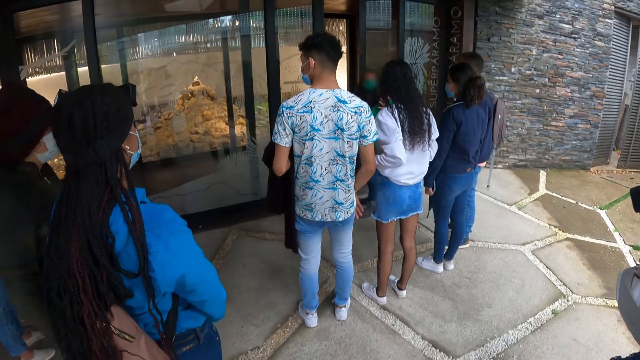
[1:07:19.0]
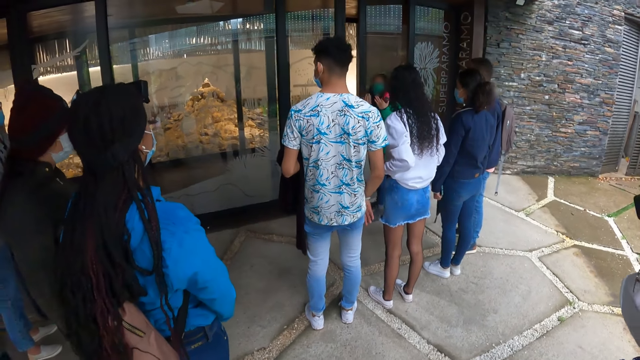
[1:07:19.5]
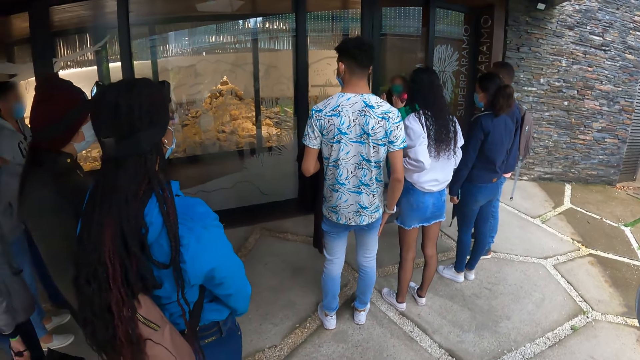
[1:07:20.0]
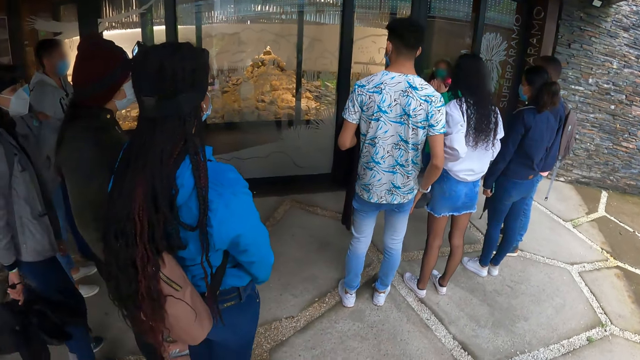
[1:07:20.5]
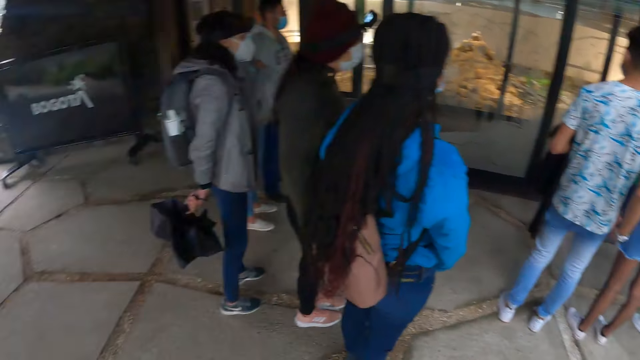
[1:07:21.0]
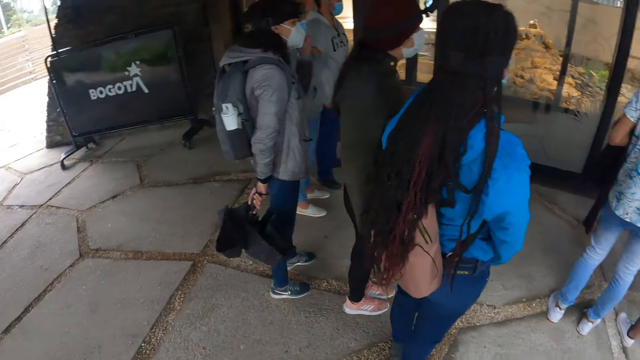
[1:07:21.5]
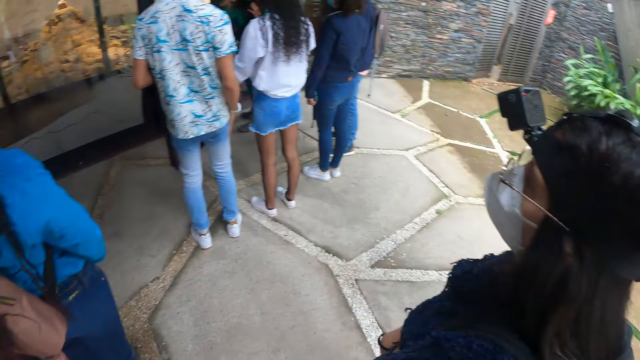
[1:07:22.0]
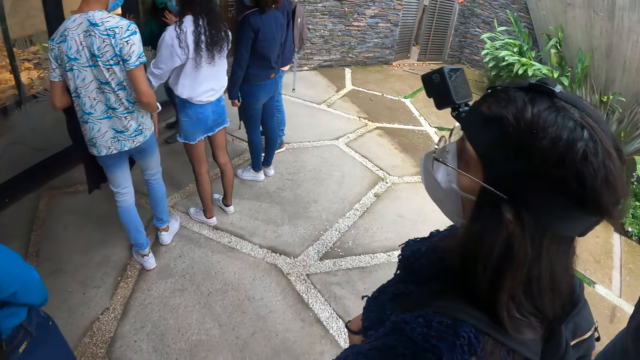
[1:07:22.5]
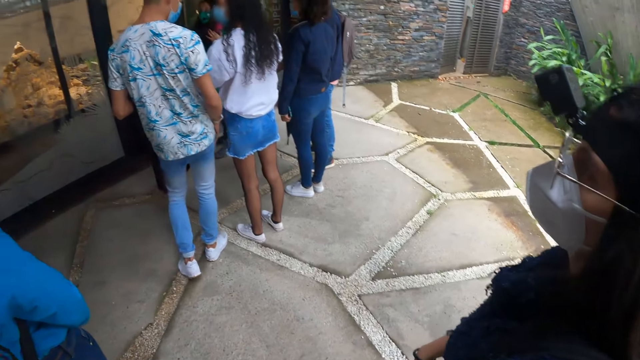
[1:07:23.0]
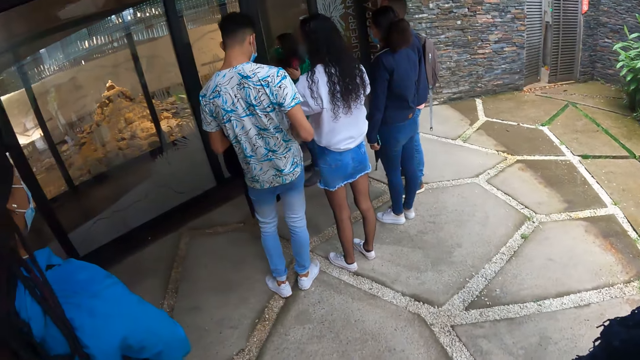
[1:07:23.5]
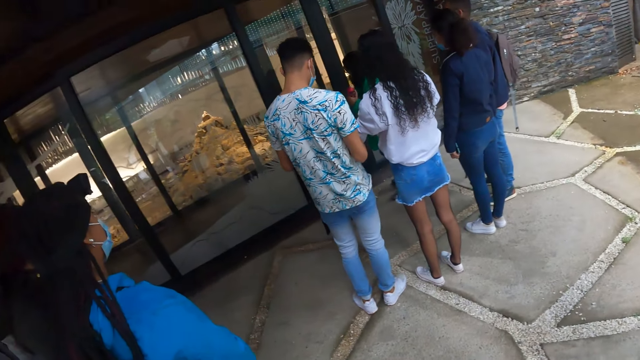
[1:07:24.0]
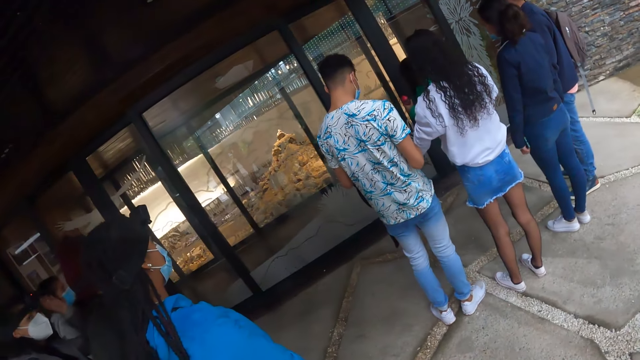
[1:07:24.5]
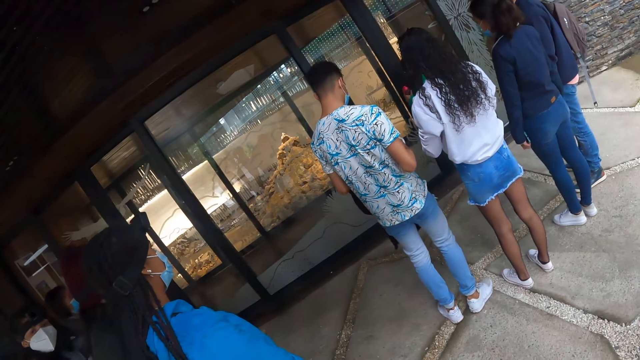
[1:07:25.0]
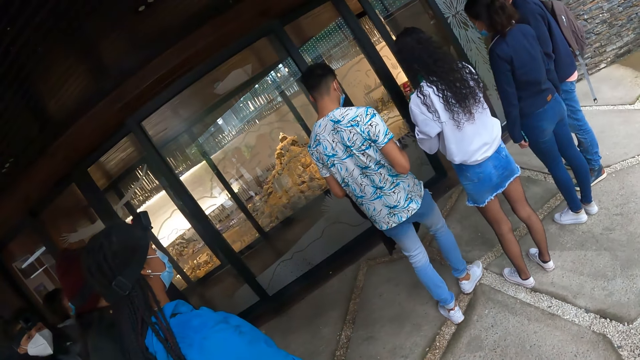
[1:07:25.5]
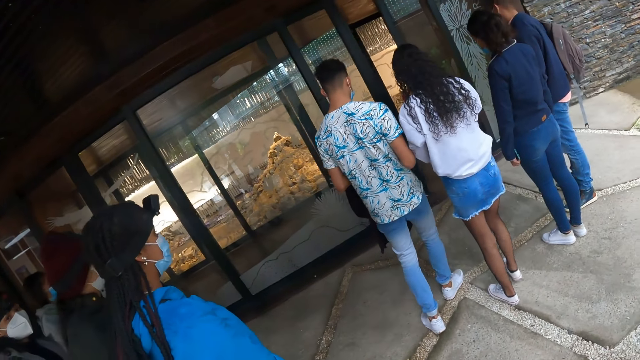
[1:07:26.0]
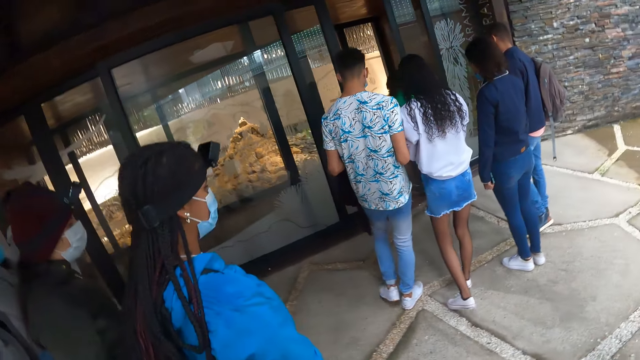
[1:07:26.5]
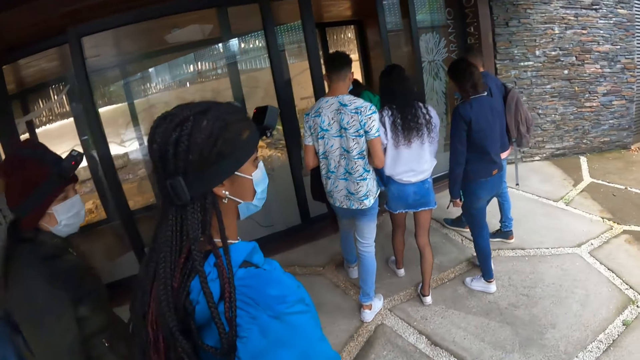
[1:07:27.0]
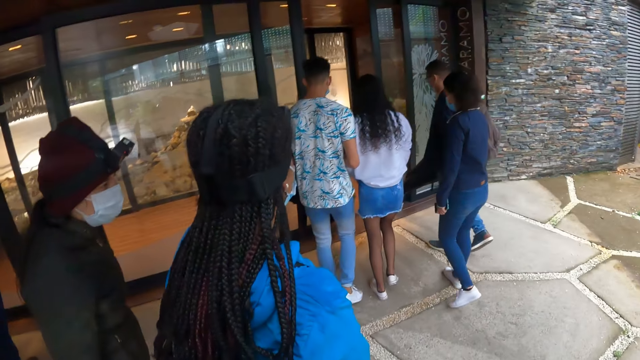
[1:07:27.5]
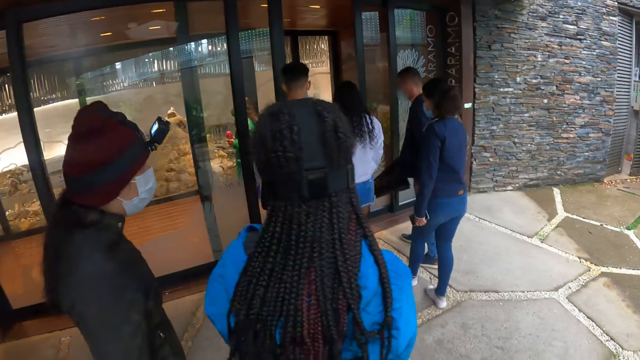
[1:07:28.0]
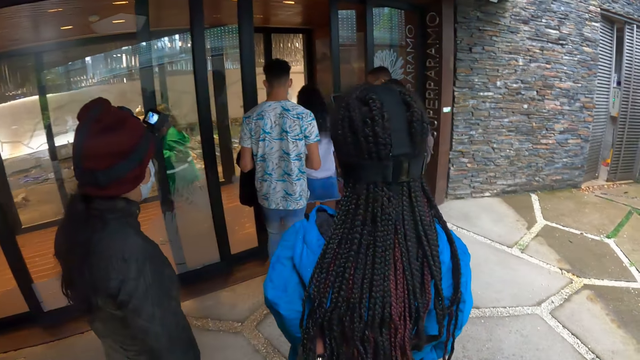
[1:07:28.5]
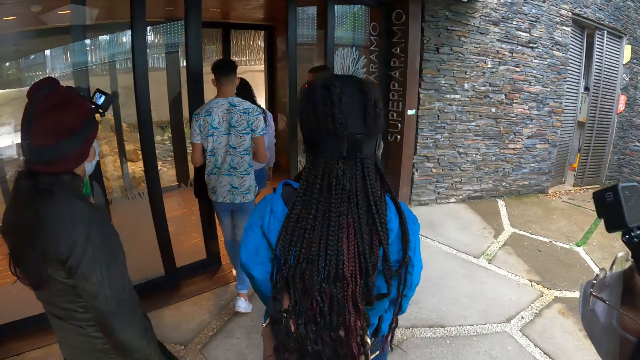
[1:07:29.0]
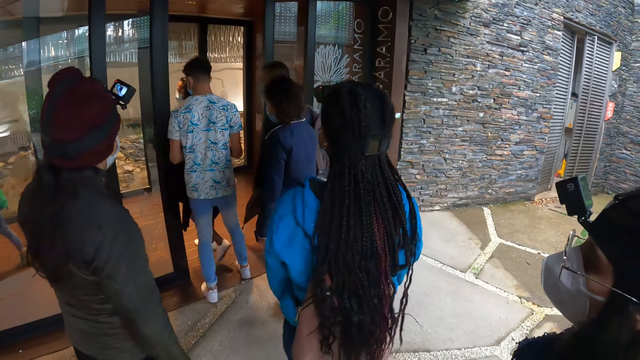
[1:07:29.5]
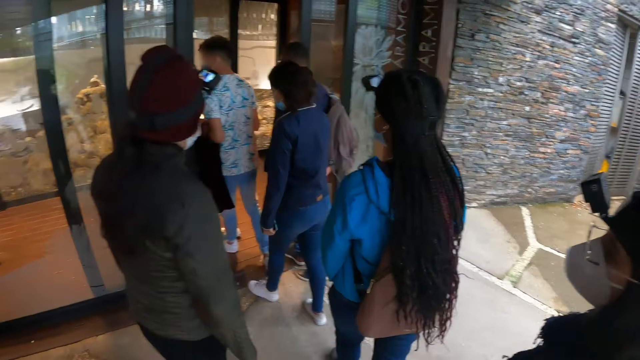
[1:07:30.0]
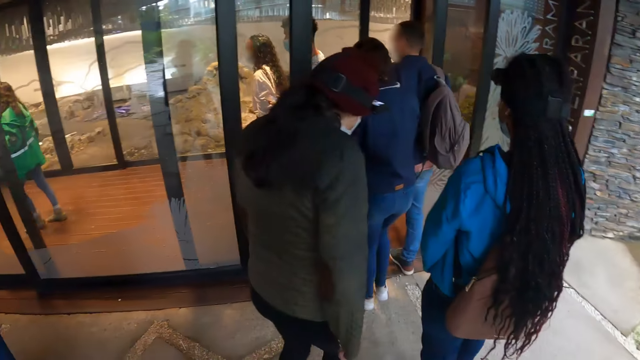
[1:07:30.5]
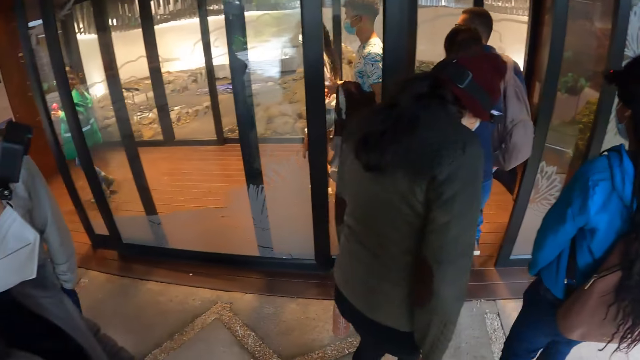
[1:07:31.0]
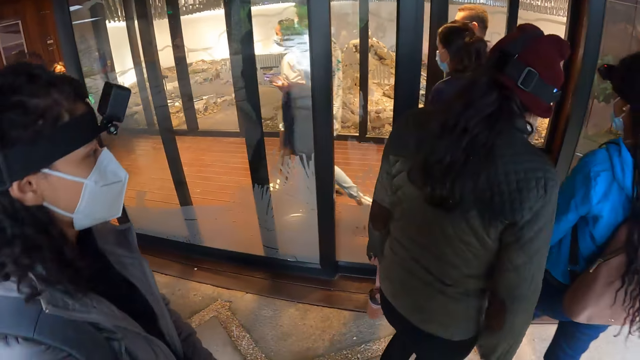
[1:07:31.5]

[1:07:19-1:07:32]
The camera wearer looks around. They follow the colleagues.

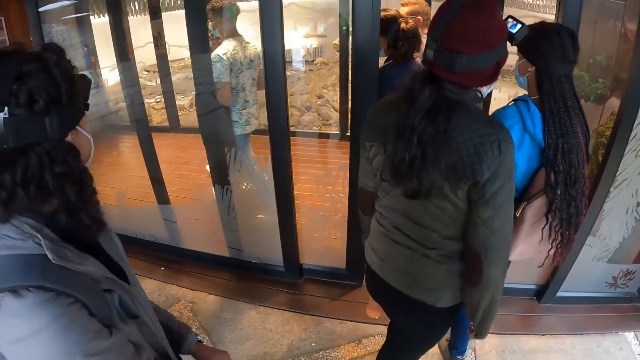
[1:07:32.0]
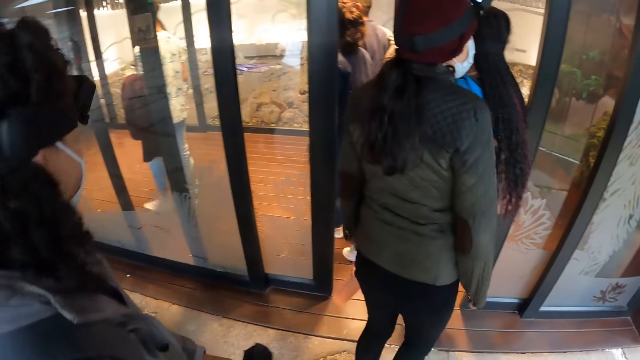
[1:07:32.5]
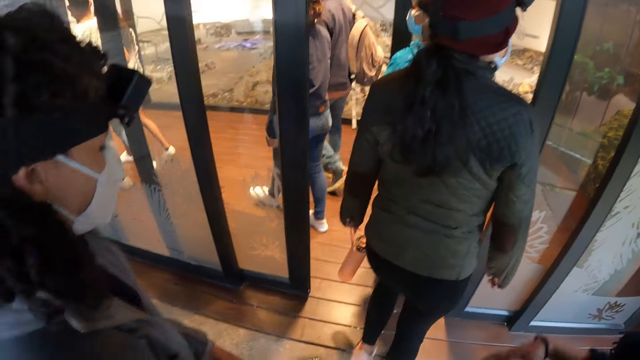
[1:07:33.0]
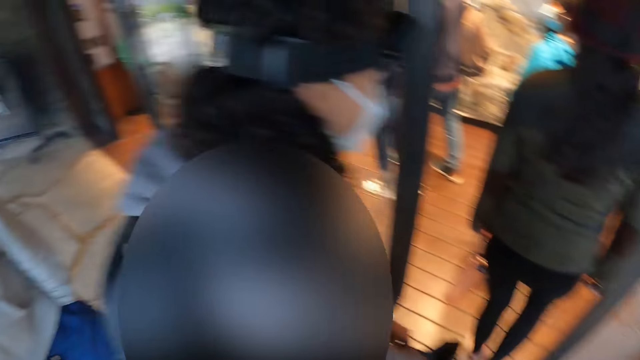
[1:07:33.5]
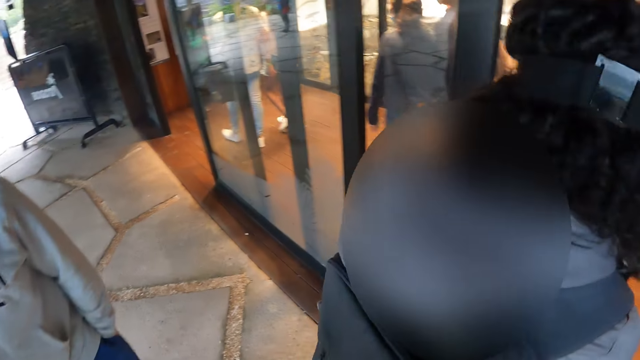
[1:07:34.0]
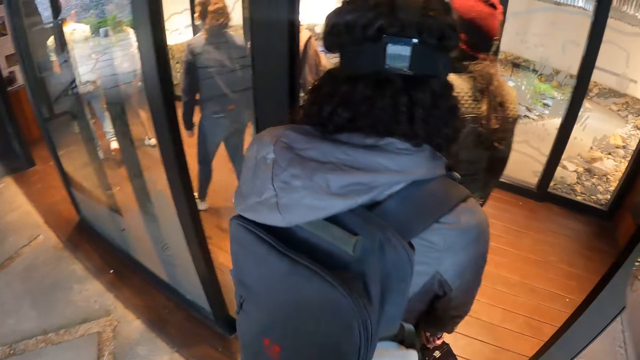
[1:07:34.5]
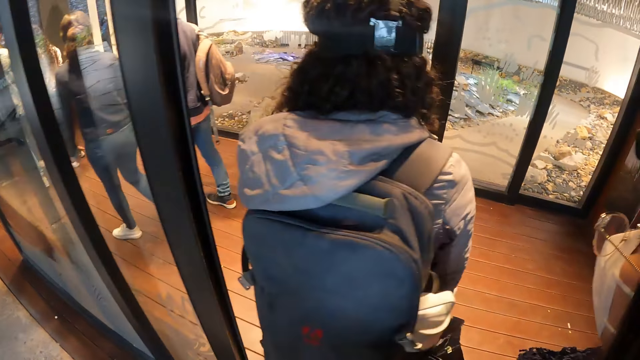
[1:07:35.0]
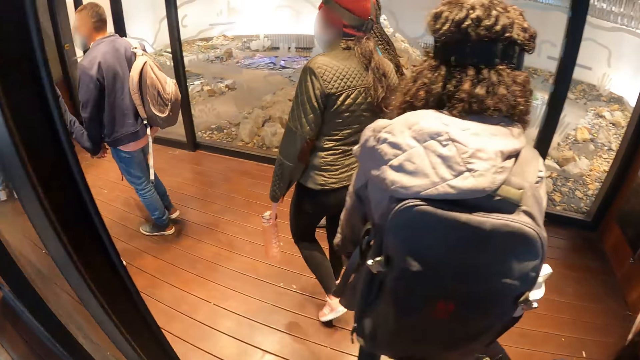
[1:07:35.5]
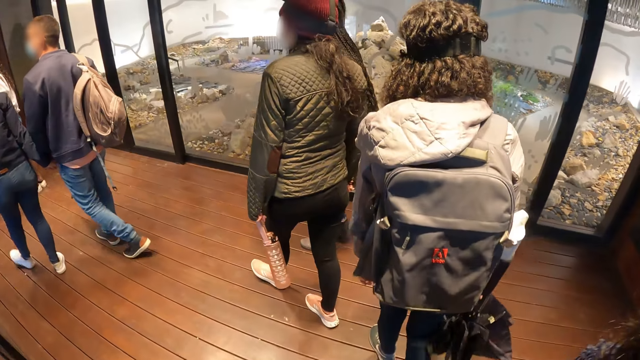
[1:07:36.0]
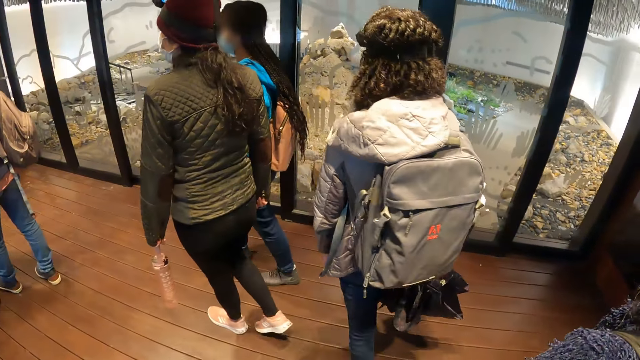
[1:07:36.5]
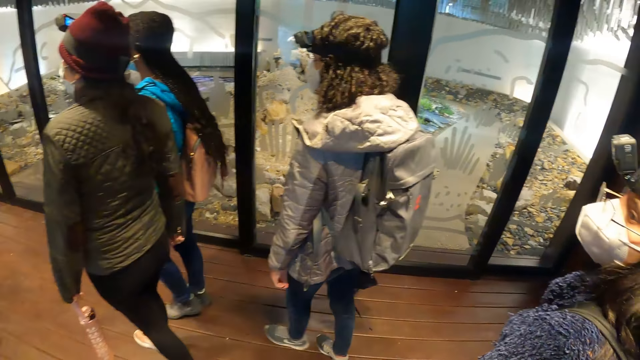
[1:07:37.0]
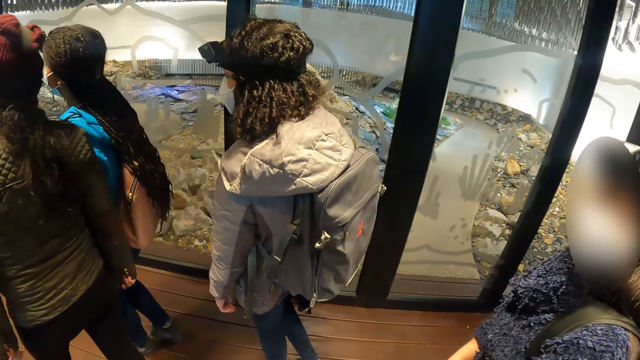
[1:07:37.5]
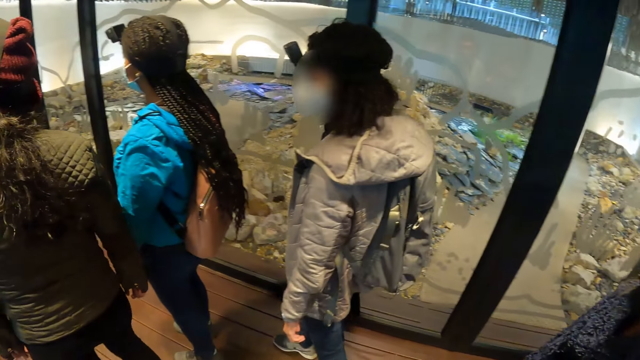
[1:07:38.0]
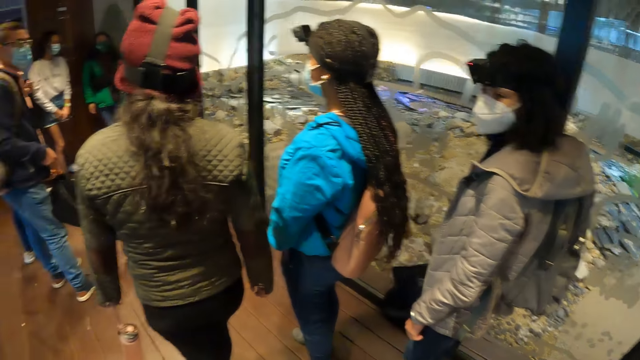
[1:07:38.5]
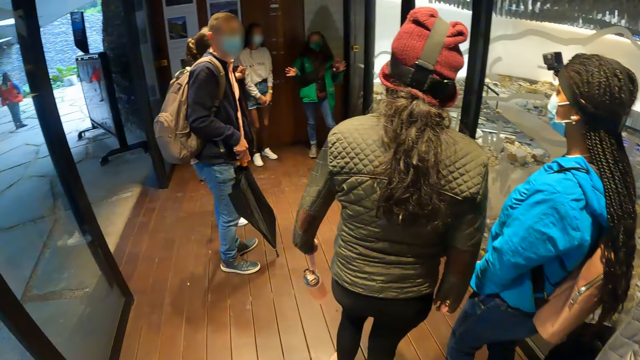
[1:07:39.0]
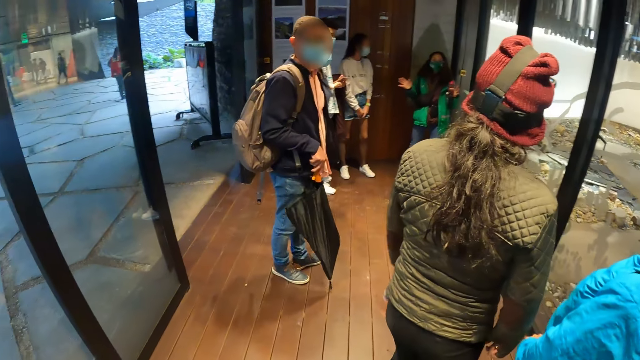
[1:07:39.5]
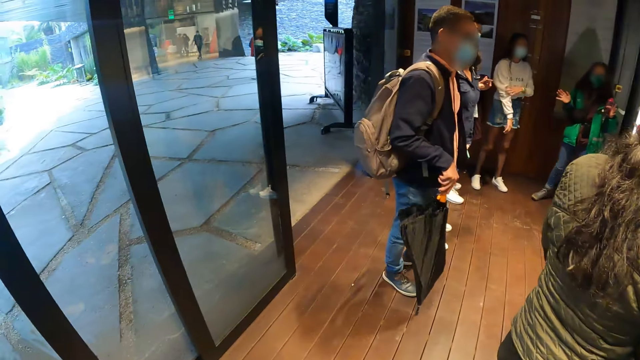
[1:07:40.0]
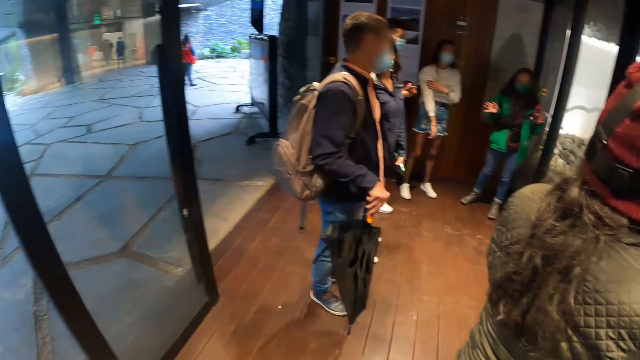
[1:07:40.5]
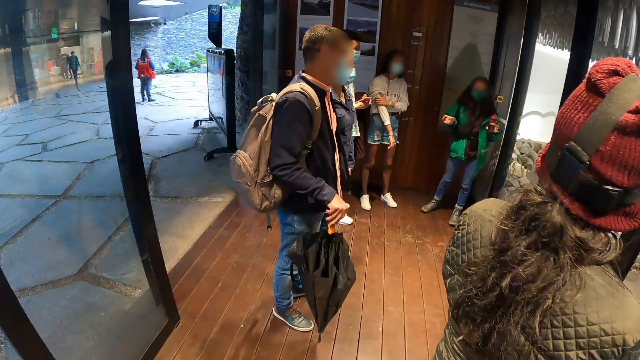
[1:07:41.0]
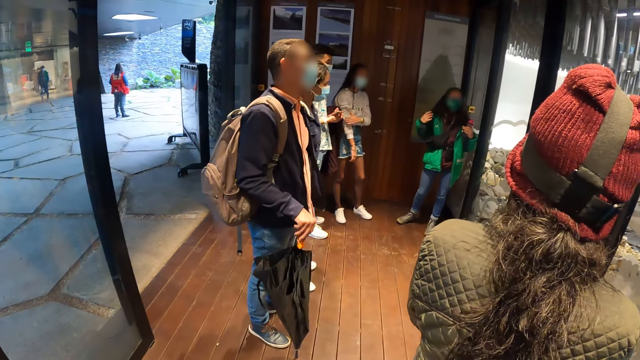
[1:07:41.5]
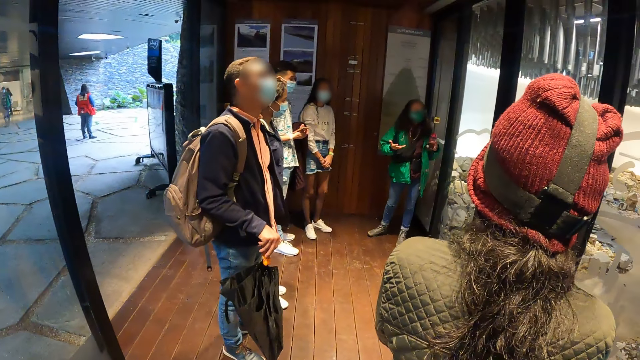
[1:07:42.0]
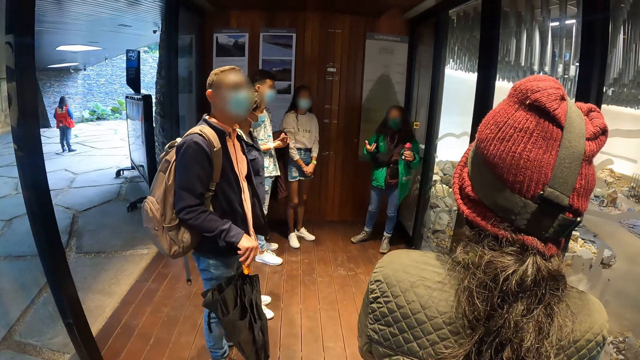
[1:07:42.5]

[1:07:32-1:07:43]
The camera wearer enters a hall. They walk through the door. A woman interacts with the camera wearer and a group of people. The camera wearer stands for a while.
